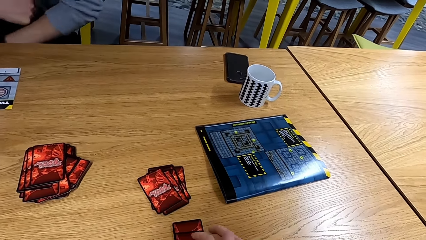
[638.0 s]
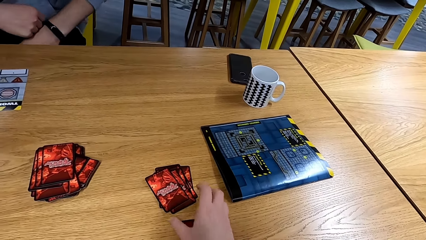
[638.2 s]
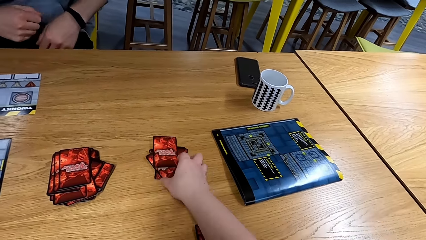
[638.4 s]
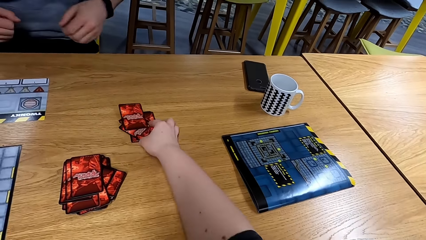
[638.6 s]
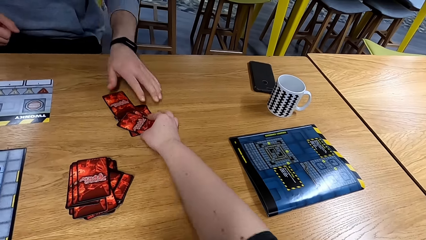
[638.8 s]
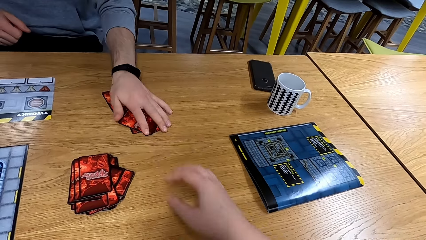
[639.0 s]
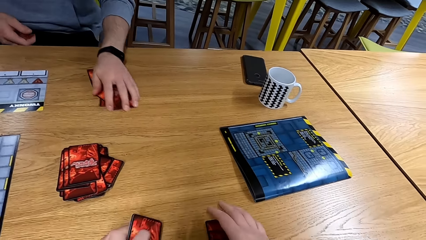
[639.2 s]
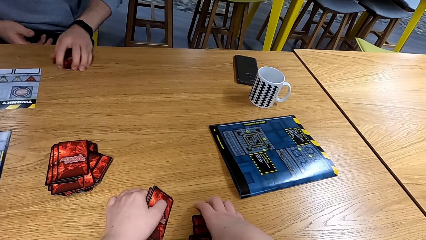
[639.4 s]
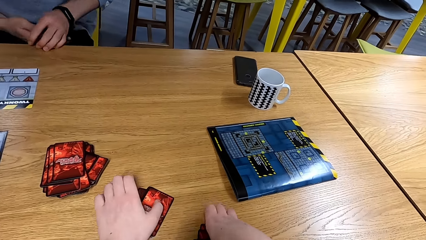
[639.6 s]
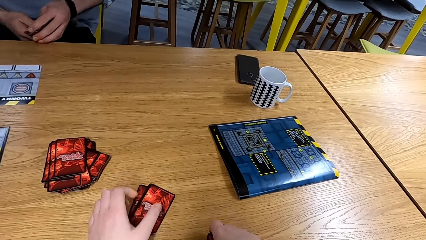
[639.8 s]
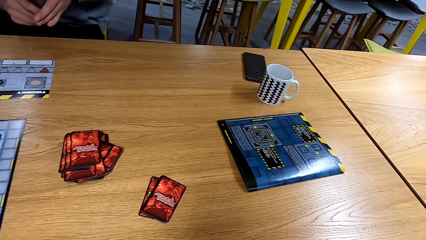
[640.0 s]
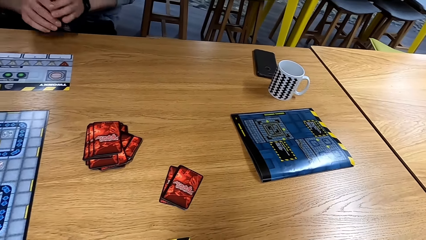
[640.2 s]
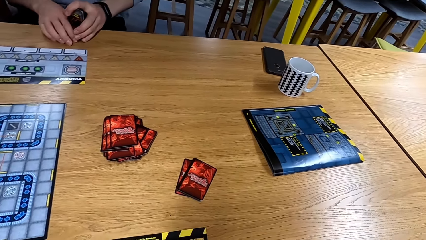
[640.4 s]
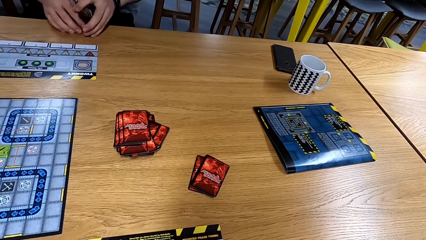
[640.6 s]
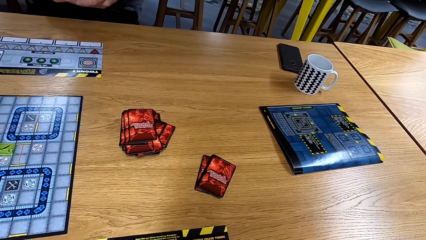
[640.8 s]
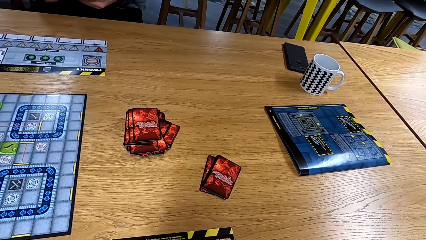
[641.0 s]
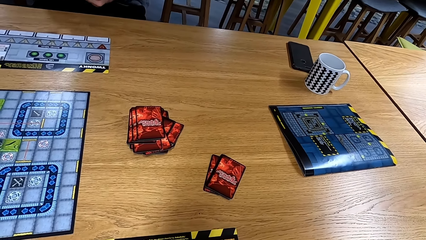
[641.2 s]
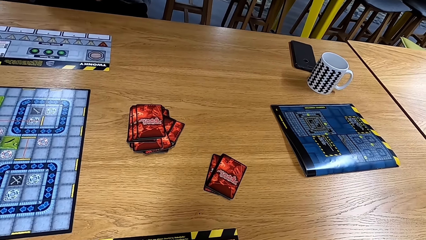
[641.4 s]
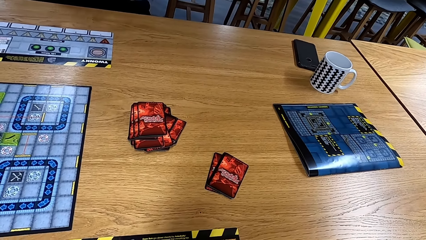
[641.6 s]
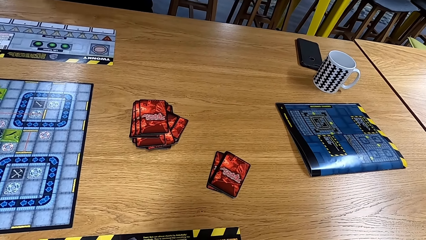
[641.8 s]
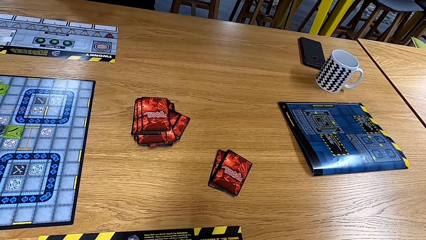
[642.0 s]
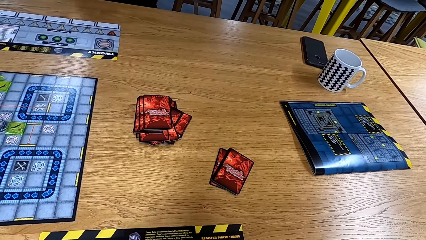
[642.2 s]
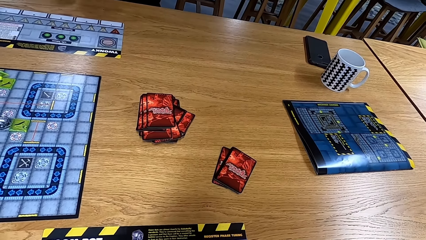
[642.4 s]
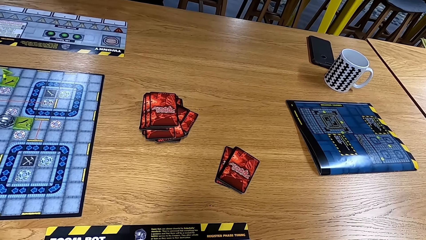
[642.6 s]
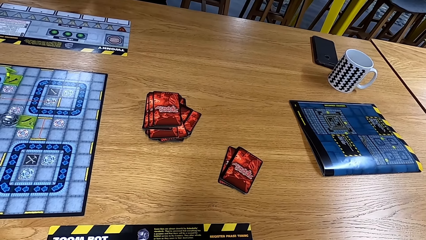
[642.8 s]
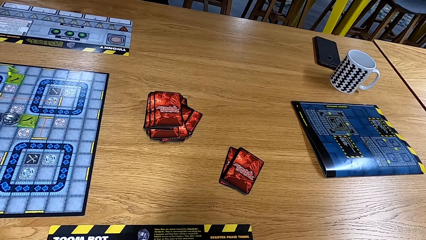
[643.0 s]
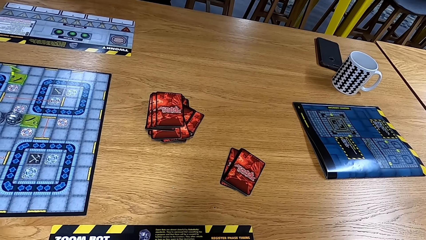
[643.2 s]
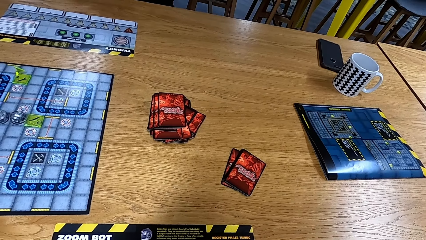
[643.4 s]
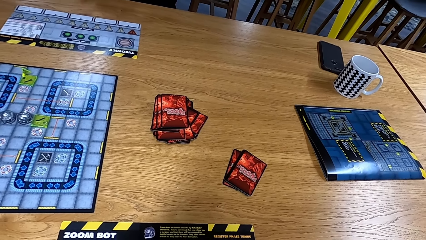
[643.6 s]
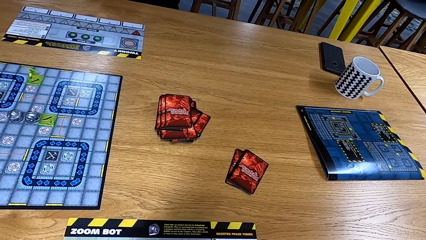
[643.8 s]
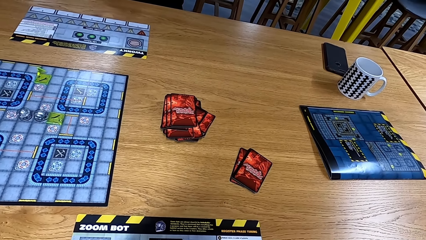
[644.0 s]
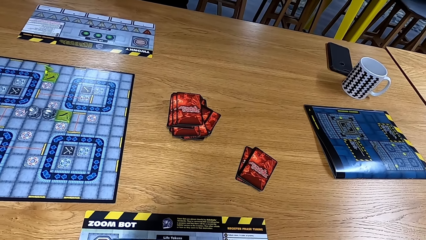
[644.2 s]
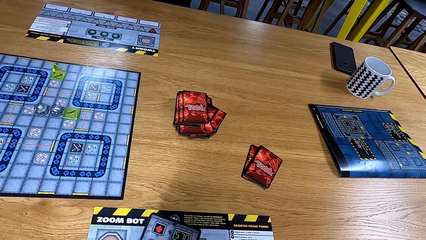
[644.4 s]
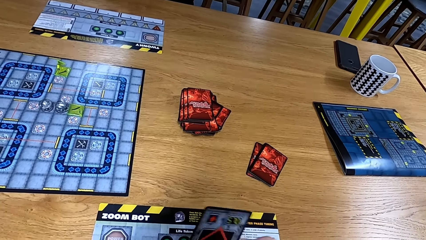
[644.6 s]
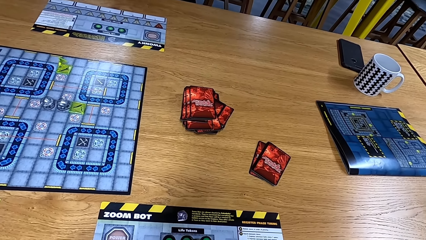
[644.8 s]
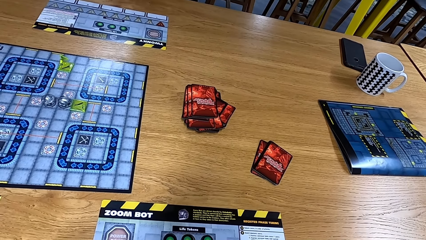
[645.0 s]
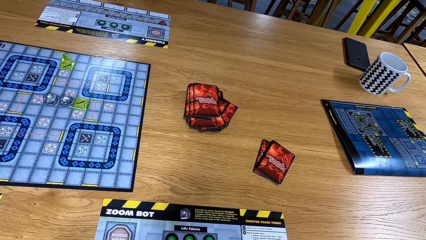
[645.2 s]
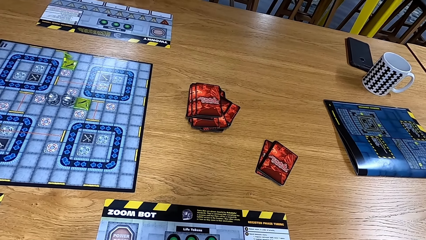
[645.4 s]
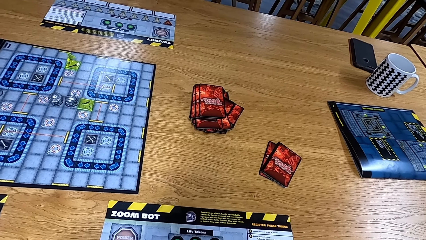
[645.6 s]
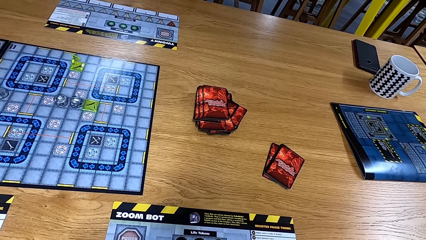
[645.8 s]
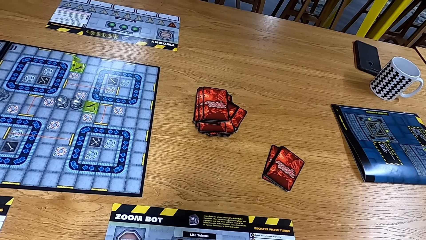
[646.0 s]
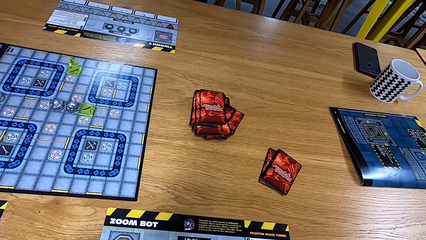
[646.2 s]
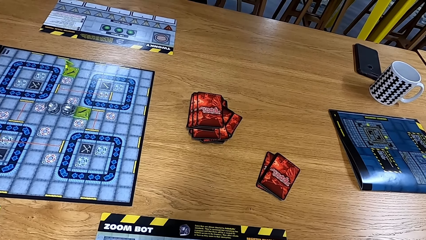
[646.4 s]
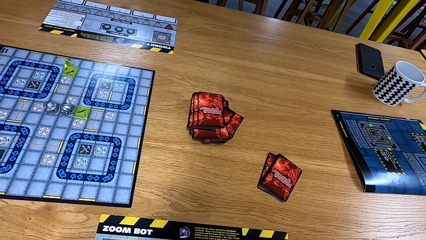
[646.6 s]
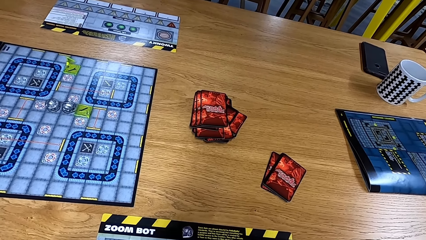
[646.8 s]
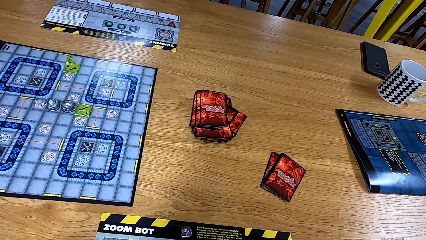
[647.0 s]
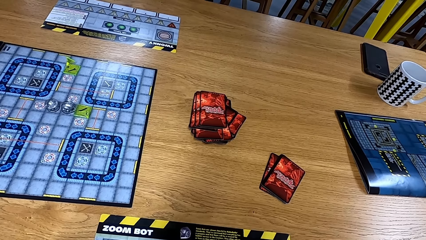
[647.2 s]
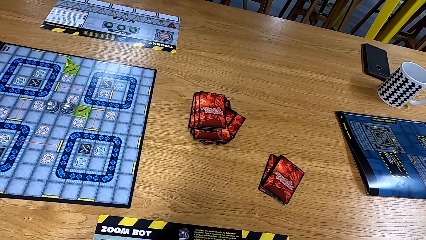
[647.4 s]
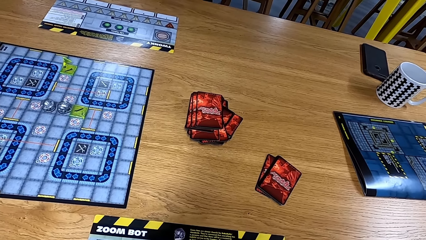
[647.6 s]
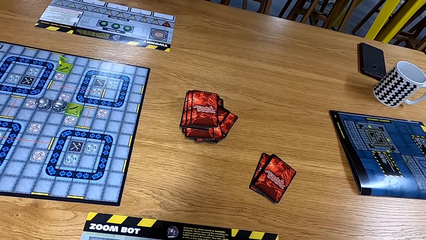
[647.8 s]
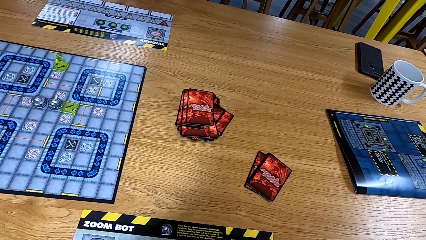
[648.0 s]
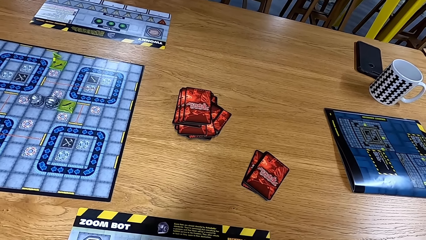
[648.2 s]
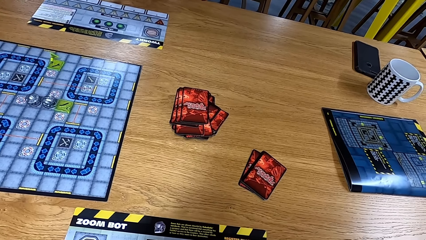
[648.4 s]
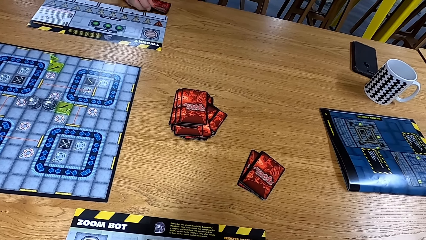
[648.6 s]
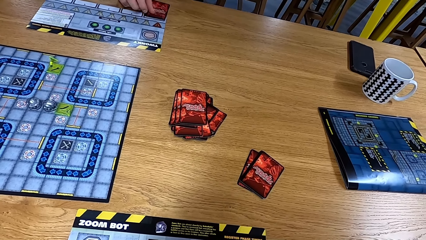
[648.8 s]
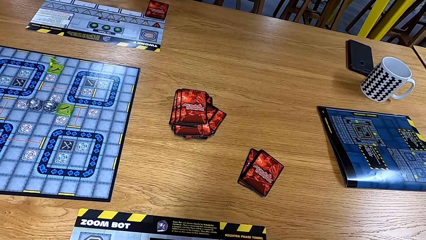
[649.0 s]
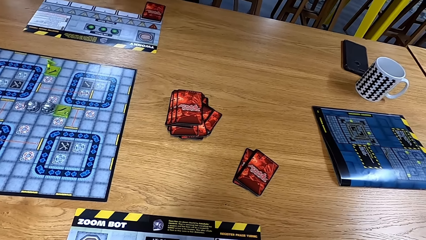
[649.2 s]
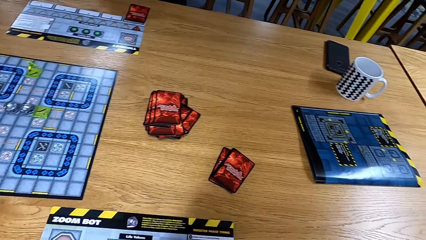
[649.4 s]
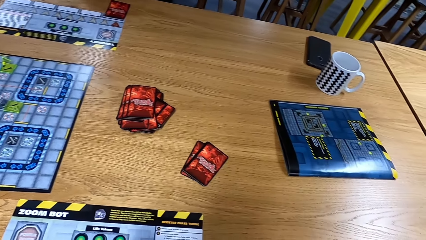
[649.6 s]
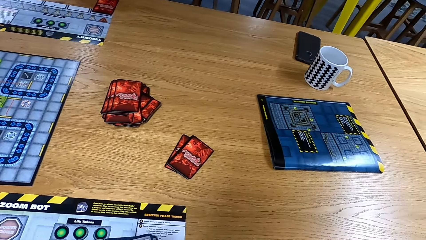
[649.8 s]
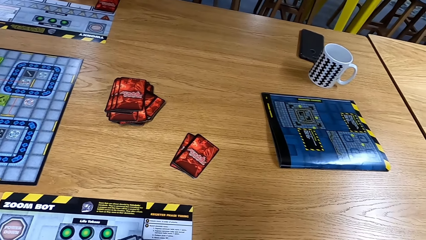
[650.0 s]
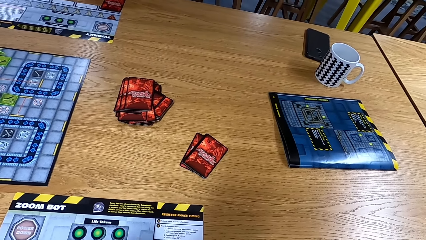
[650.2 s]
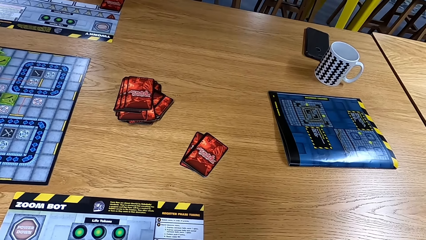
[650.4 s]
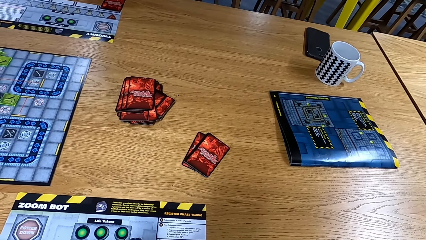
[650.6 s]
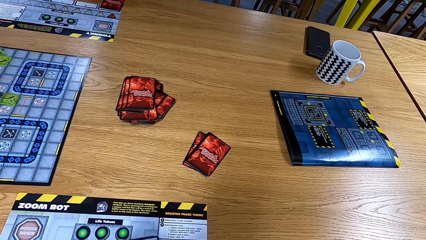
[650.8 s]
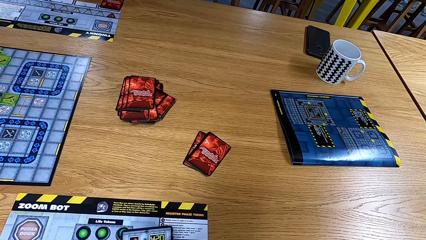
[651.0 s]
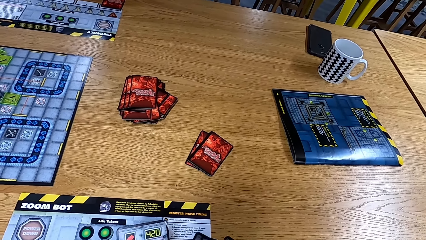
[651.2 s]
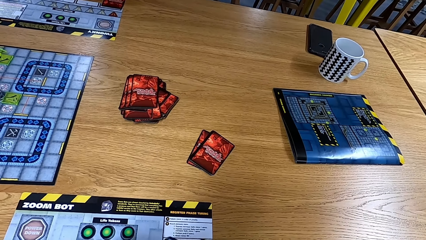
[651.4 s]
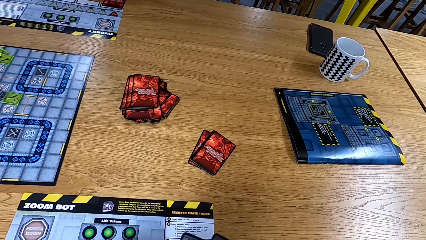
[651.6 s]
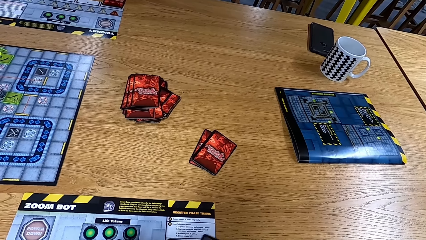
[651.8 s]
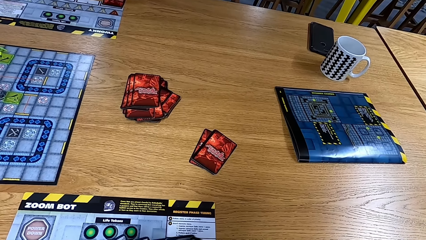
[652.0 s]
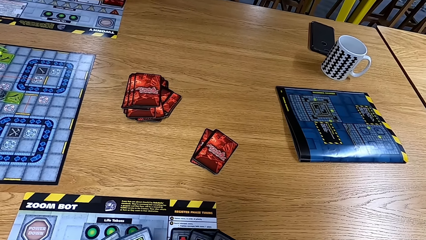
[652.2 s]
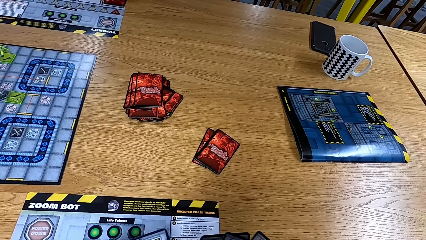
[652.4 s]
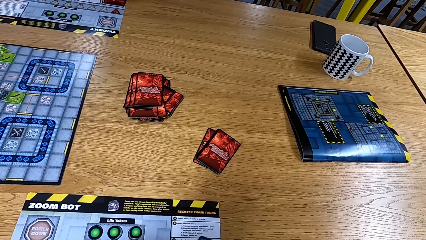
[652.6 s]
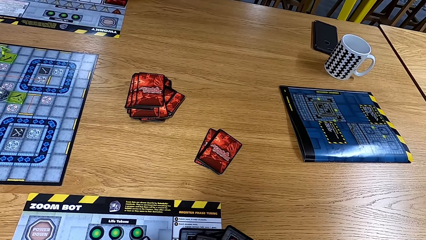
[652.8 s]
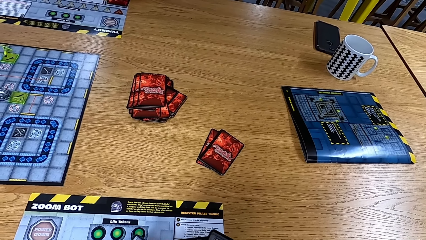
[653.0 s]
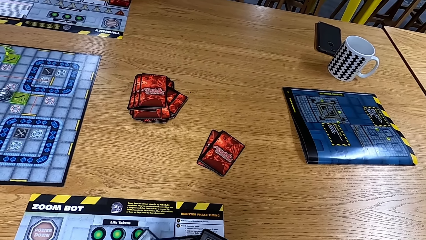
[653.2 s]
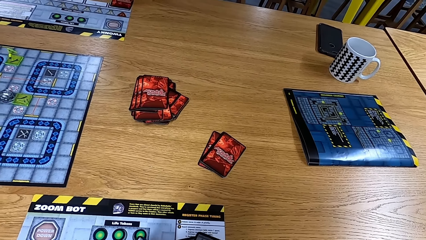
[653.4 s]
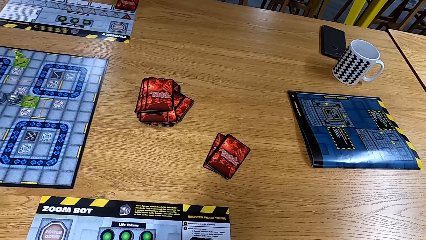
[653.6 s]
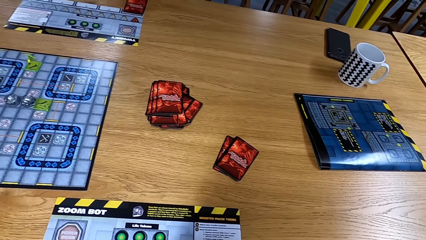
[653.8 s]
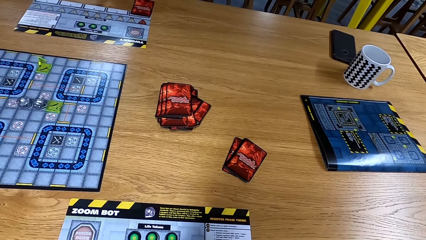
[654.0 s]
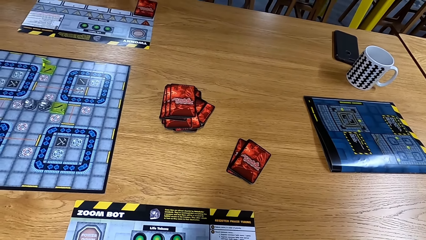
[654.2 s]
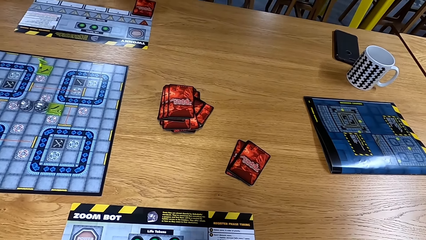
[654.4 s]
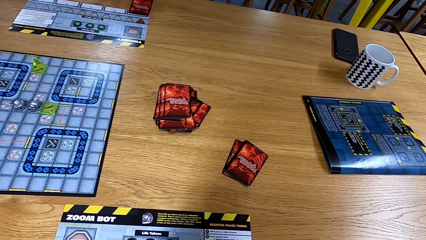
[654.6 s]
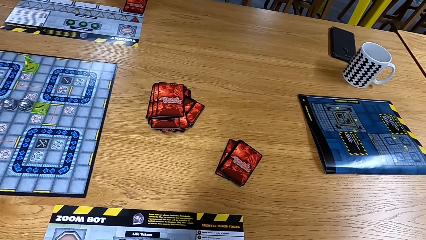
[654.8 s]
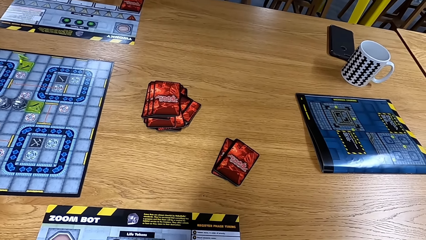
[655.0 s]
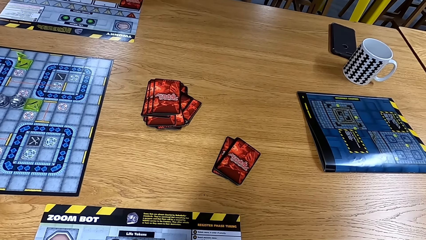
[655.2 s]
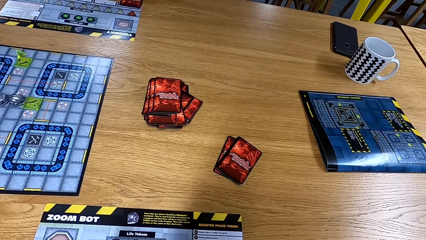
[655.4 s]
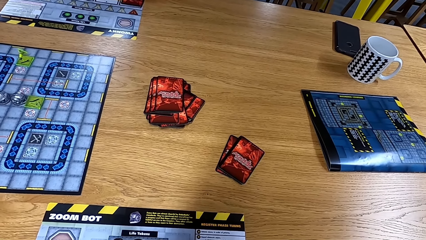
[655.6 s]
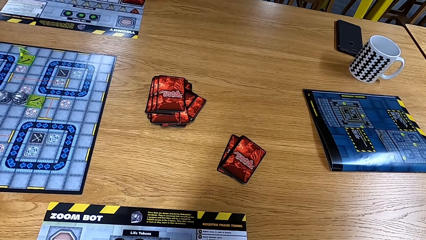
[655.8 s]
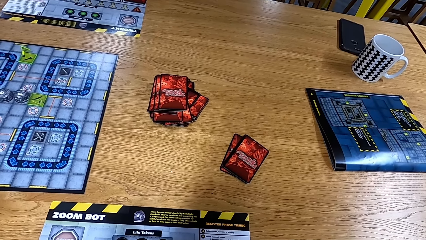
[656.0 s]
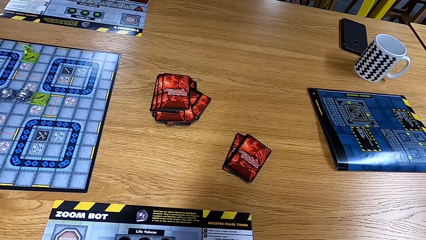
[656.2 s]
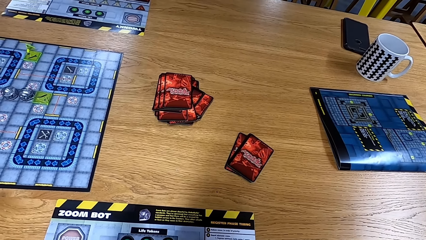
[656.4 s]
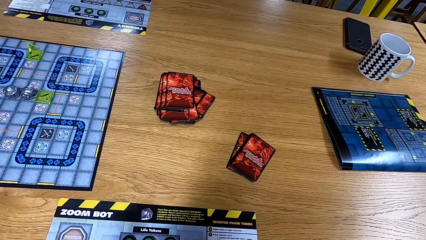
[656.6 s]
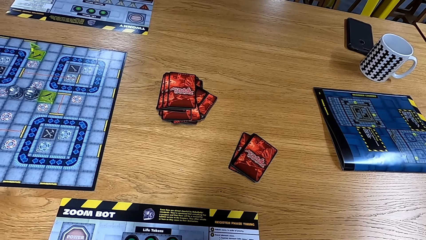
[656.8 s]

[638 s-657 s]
The camera wearer moves the cards. A person picks the cards on the table. The camera wearer arranges the cards. The person places a card on a piece of paper on the table. The camera wearer organizes her cards.
